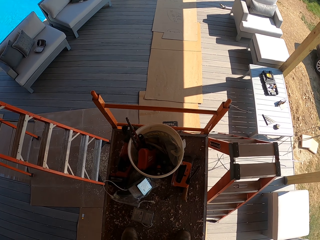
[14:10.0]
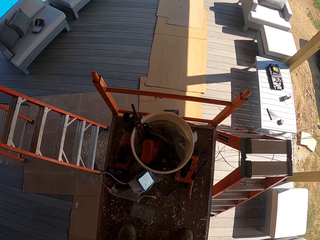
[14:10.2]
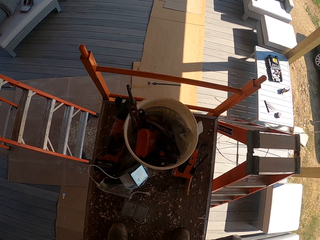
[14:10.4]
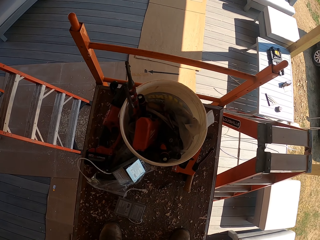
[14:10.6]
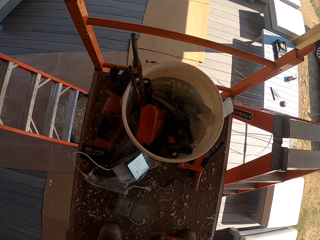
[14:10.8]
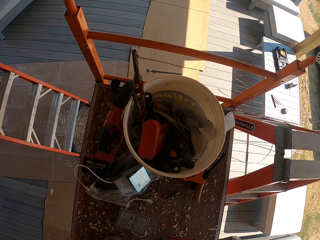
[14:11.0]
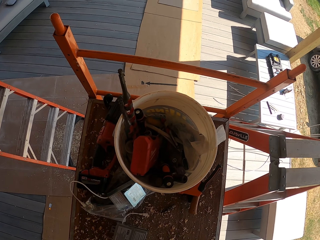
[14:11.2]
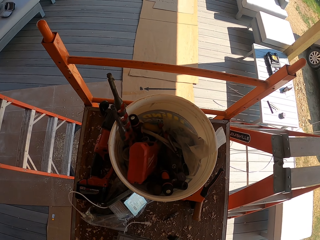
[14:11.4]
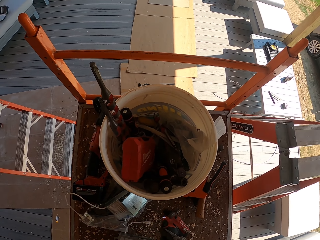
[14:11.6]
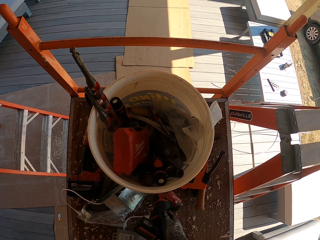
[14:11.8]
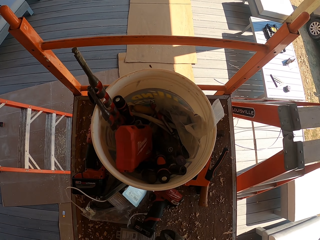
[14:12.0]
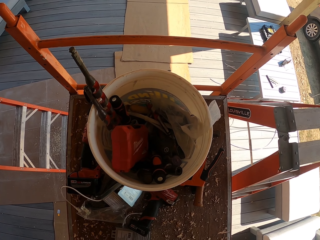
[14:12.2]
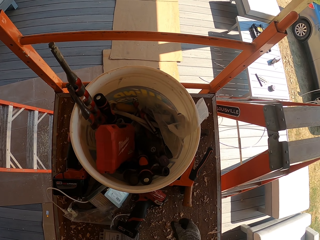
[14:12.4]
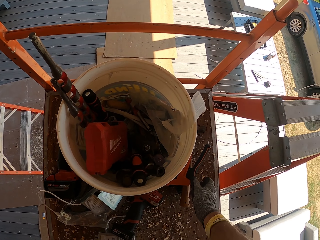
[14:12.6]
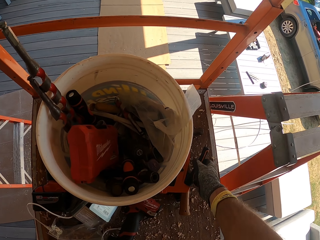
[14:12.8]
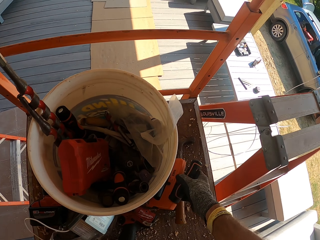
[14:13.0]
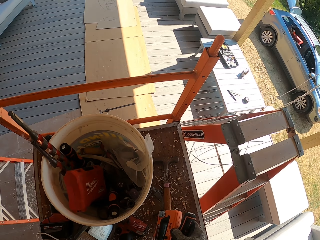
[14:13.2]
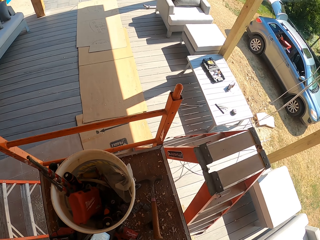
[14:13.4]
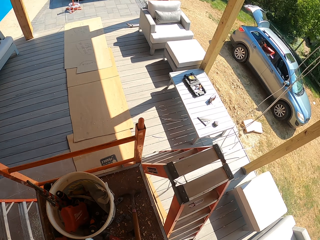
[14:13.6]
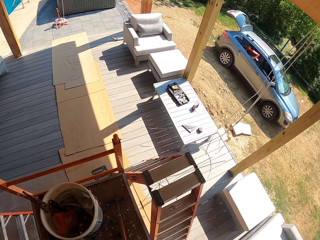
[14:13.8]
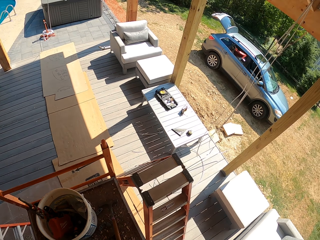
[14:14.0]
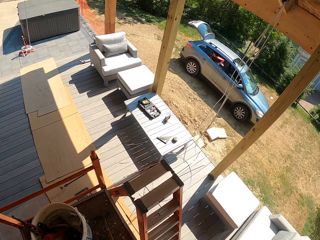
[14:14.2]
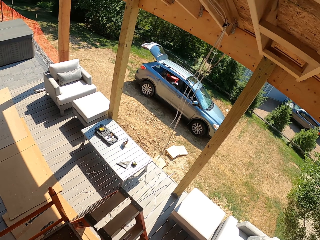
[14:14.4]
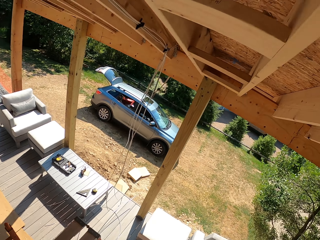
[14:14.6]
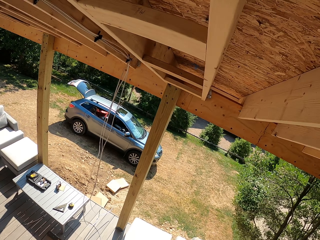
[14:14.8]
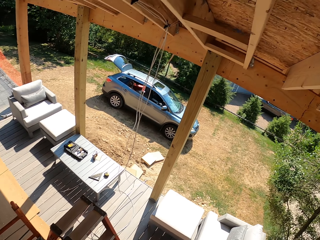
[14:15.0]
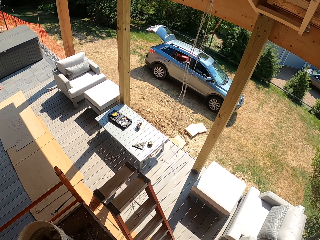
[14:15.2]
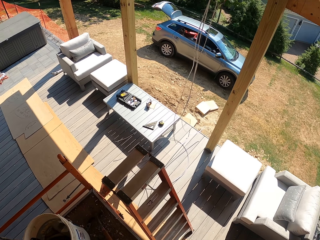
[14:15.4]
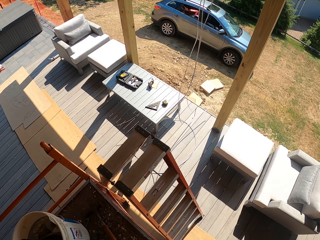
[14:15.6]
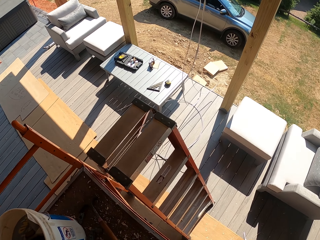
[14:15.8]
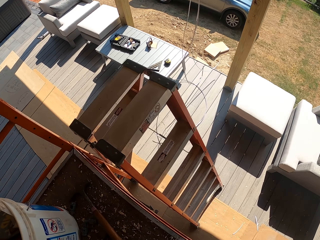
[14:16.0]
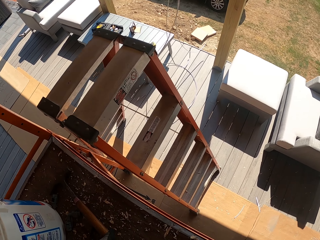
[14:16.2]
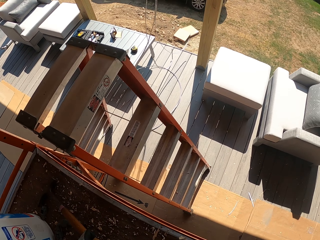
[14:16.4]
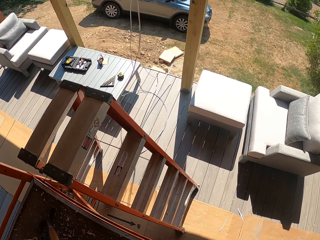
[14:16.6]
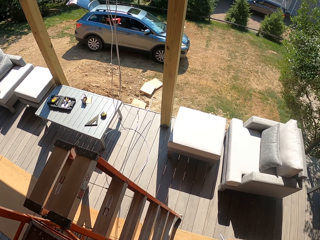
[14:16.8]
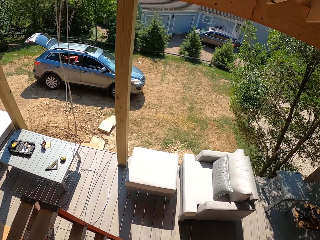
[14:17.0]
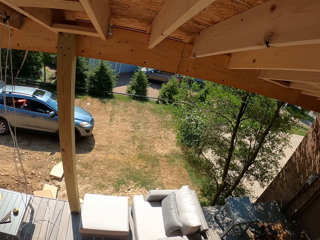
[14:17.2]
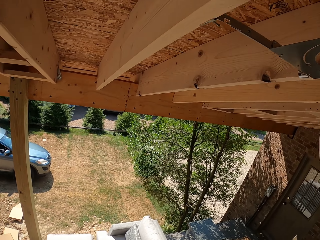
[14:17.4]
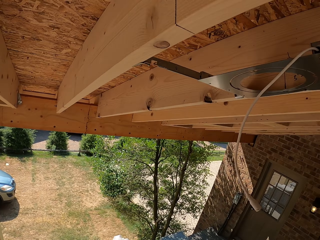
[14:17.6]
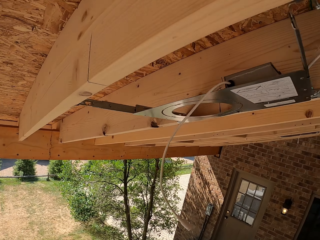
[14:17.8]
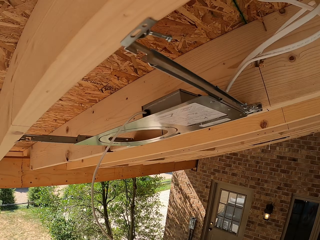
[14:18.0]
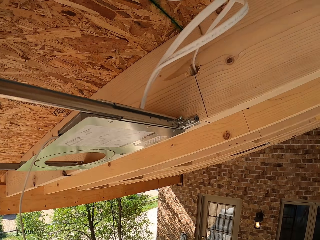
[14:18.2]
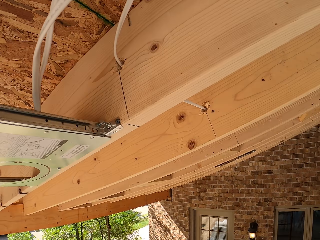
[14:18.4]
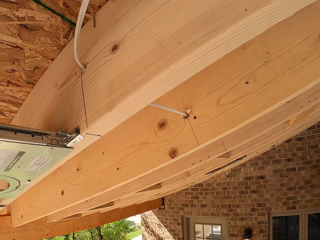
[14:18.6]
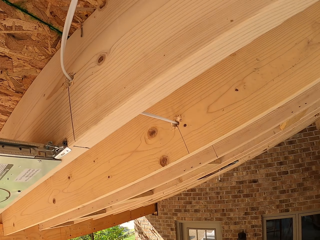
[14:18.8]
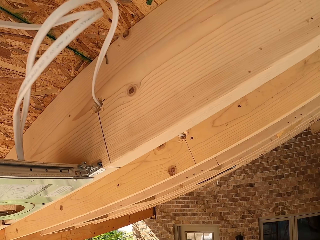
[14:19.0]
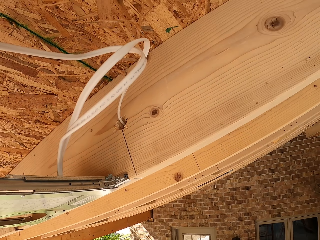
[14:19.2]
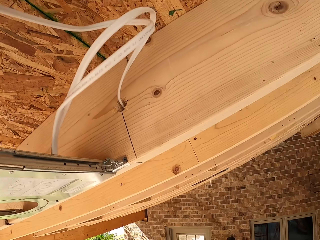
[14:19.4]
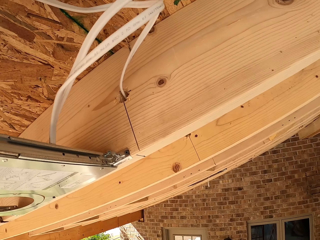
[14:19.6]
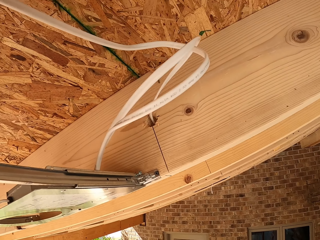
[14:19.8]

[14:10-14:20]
The camera wearer puts the impact drill on the work surface. They pick up a cable or framing stapler gun. They look at the ceiling wood.

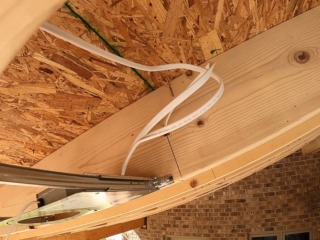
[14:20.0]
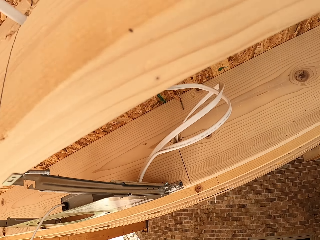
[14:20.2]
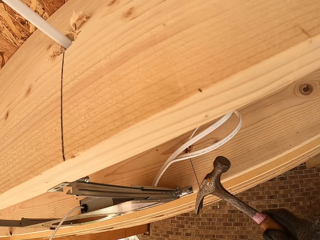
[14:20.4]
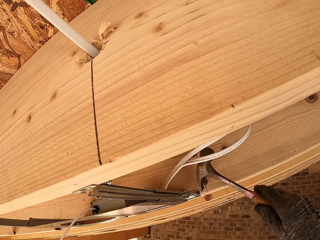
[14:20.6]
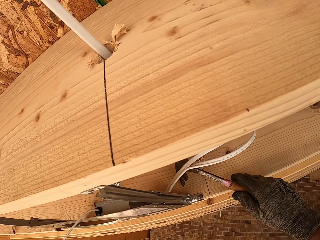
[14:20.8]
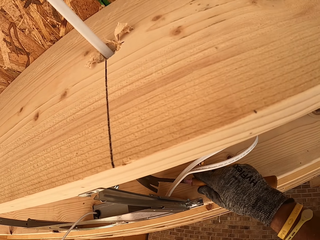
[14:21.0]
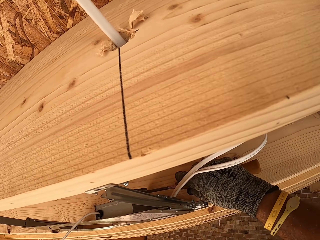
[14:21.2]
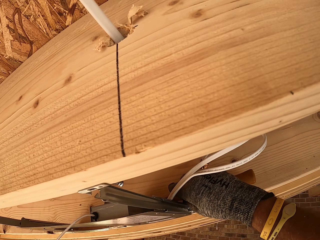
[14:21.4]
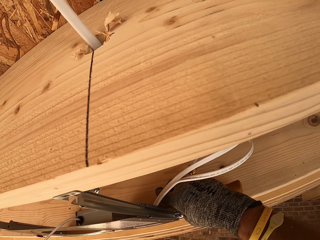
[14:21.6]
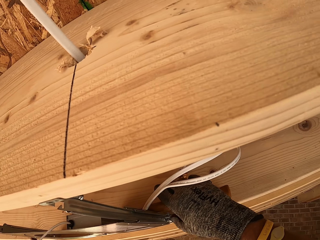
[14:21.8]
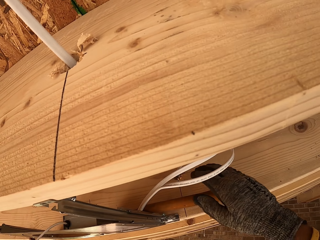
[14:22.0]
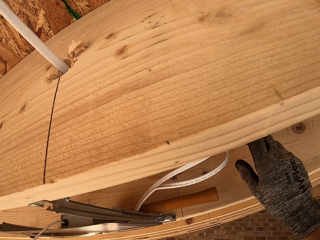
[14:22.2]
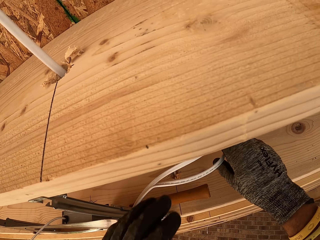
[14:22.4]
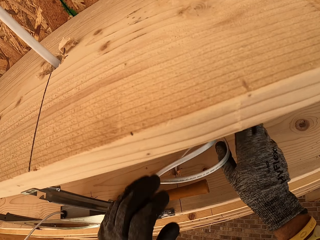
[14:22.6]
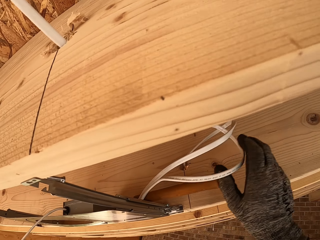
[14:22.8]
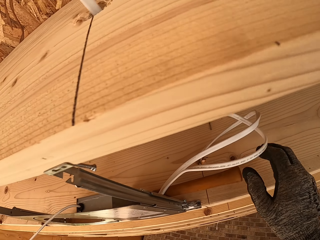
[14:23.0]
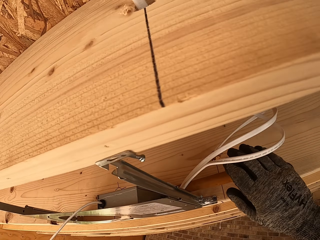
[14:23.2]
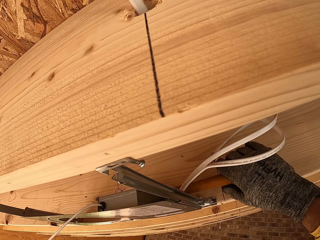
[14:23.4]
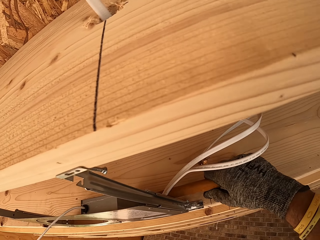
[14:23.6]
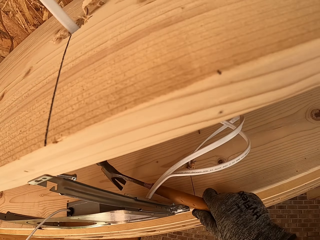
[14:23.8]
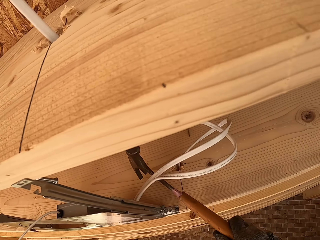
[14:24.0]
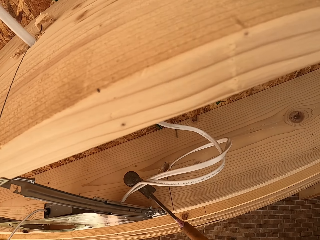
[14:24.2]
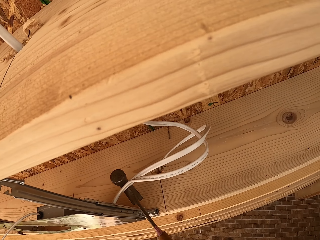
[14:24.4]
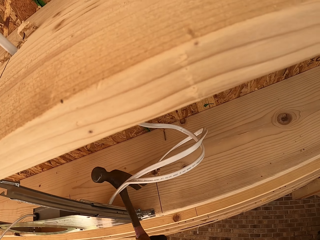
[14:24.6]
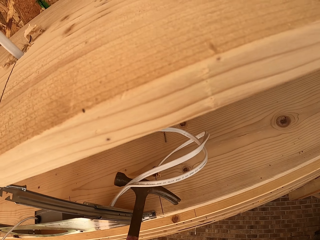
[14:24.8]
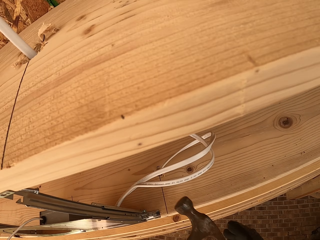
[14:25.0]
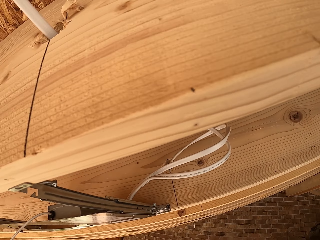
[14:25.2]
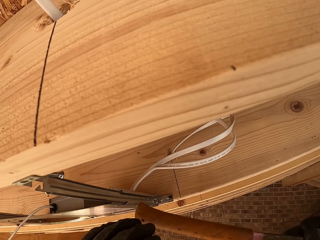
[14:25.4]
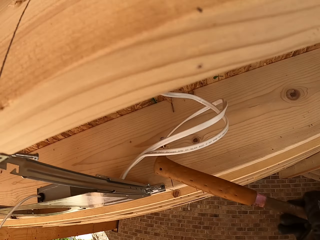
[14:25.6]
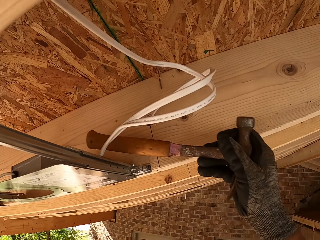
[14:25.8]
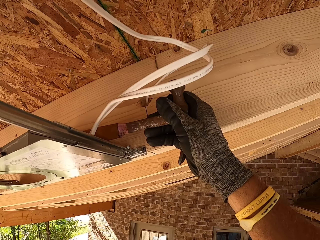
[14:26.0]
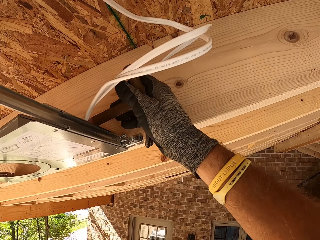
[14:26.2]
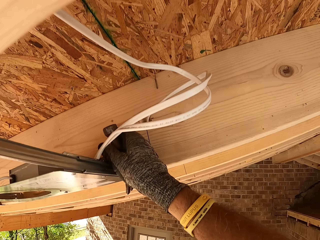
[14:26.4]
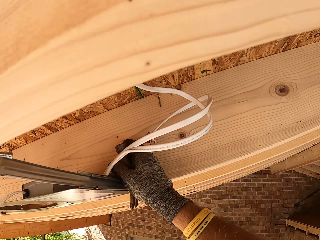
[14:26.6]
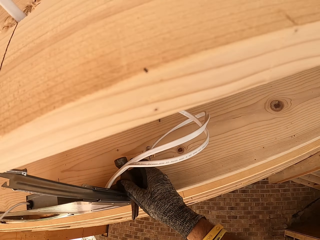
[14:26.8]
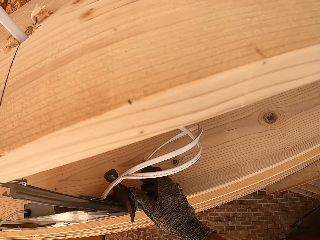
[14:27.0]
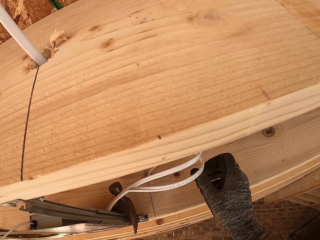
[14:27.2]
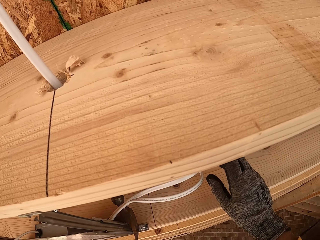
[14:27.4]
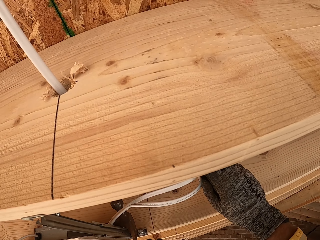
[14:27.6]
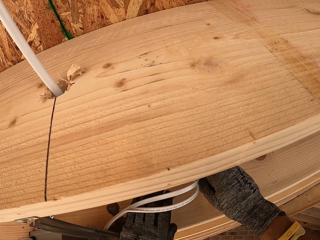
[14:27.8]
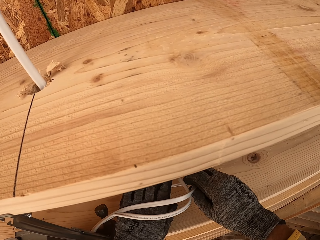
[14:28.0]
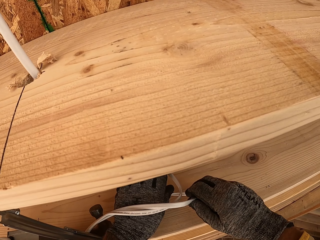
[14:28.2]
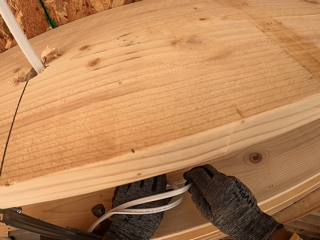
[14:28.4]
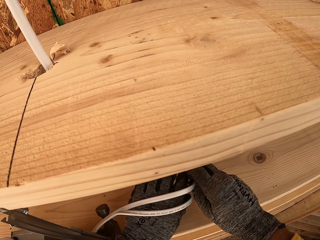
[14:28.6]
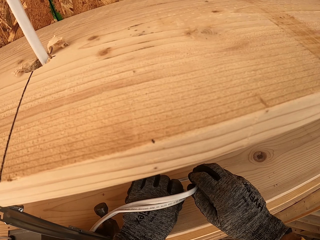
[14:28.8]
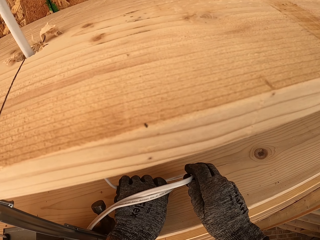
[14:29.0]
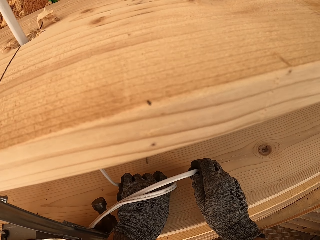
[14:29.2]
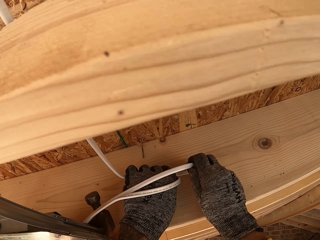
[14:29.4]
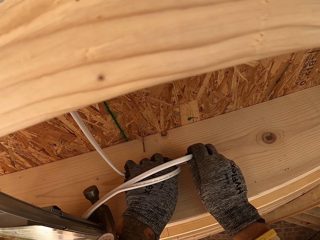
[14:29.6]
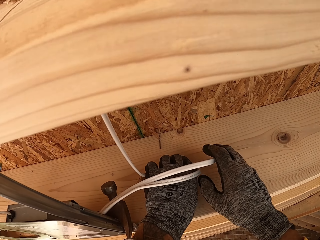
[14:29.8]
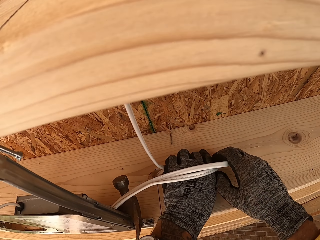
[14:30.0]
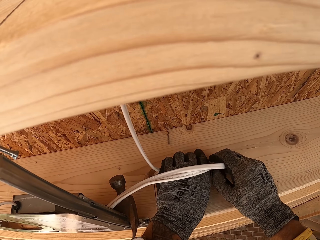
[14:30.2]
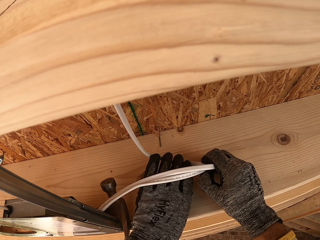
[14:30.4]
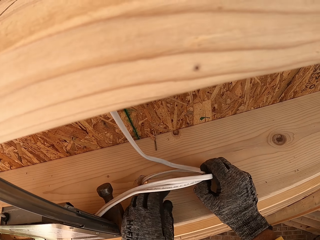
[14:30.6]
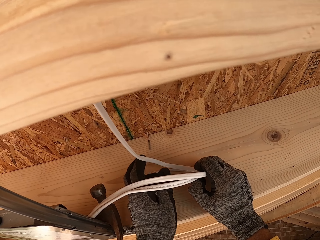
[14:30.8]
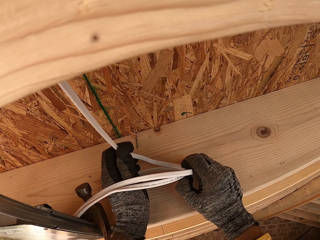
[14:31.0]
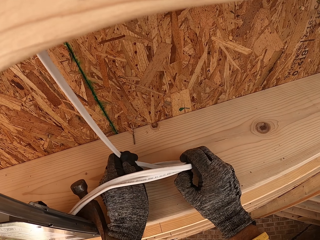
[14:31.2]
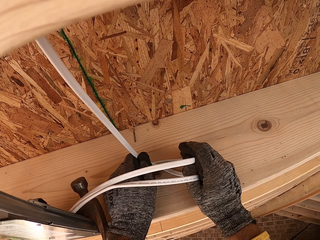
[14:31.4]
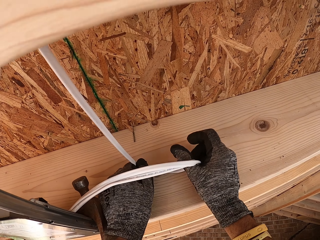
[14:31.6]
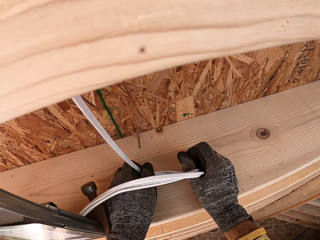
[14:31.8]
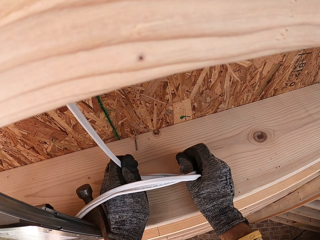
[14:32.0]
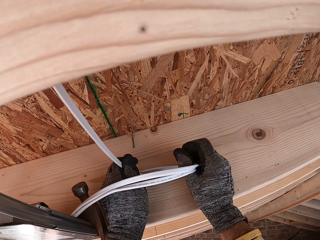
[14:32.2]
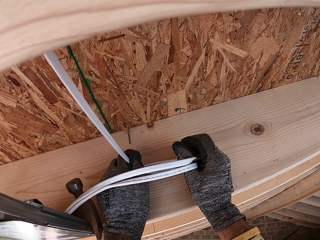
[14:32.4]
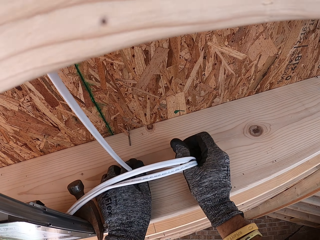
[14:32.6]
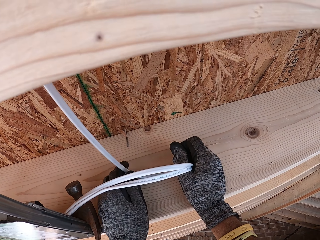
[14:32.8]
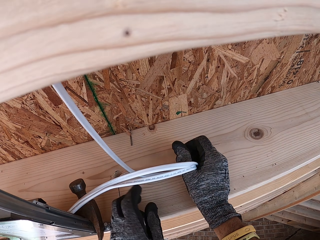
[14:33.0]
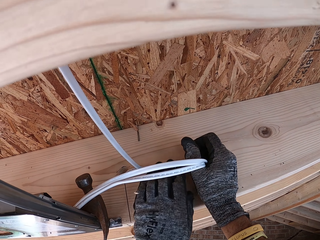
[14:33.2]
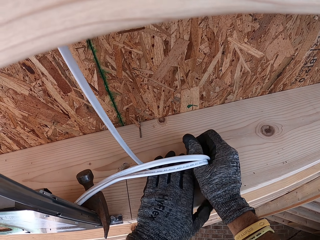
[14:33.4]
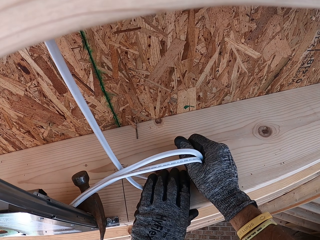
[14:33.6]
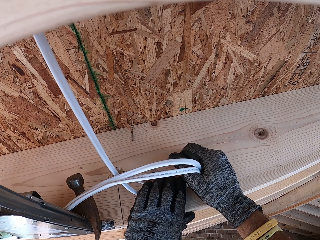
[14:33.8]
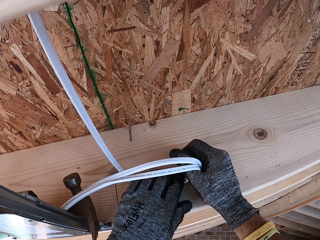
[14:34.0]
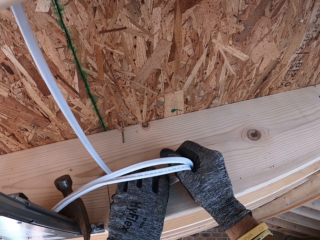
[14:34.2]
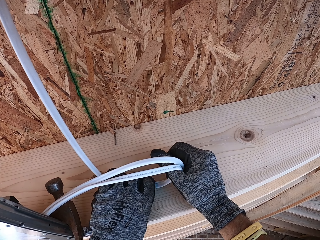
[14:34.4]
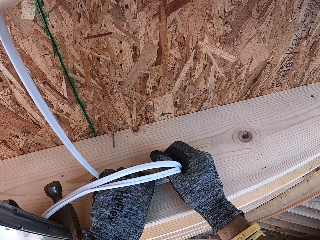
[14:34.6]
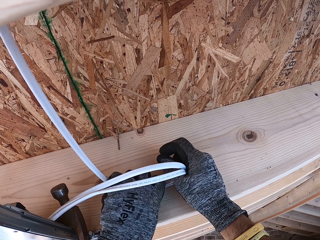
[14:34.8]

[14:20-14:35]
The camera wearer places the hammer on top of a metal on the roof. They turn the hammer. They fix the wire against the wood. They fold the cable.
